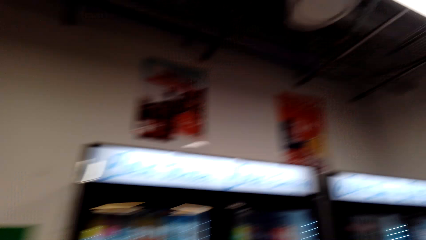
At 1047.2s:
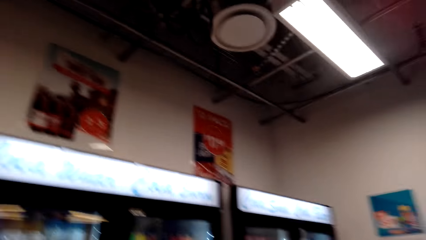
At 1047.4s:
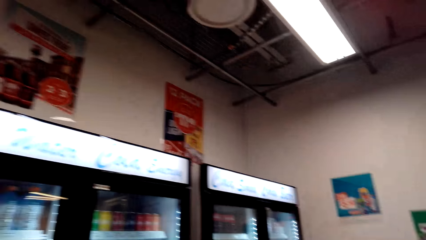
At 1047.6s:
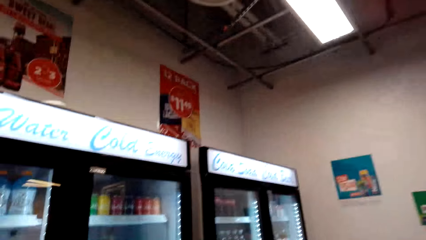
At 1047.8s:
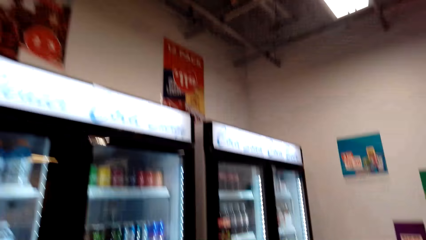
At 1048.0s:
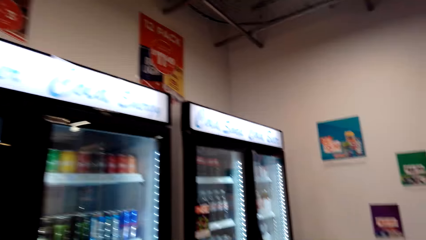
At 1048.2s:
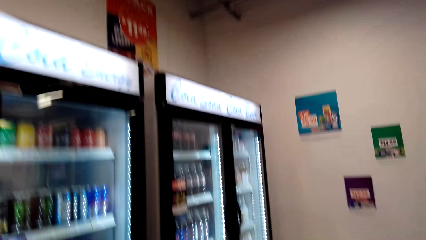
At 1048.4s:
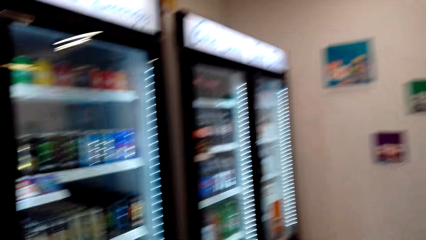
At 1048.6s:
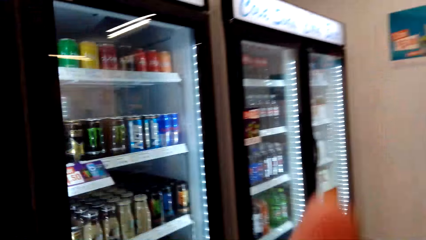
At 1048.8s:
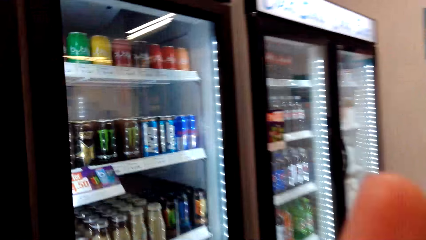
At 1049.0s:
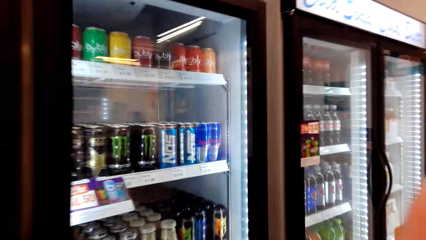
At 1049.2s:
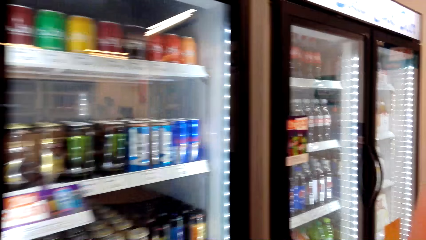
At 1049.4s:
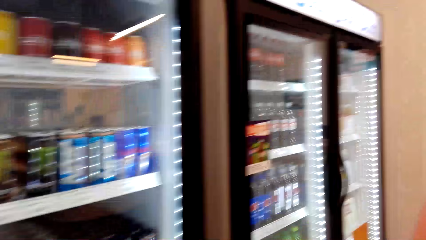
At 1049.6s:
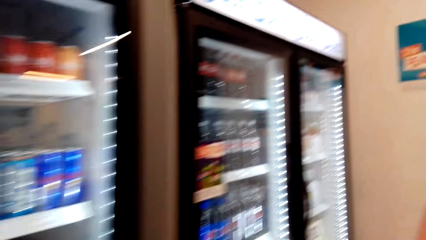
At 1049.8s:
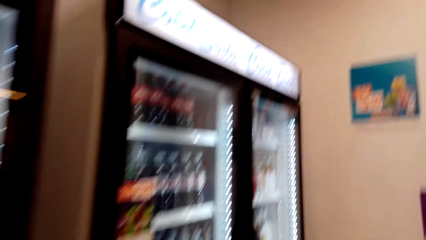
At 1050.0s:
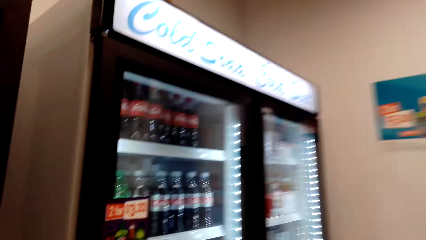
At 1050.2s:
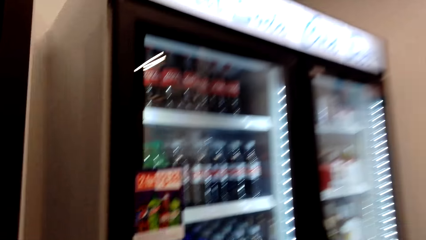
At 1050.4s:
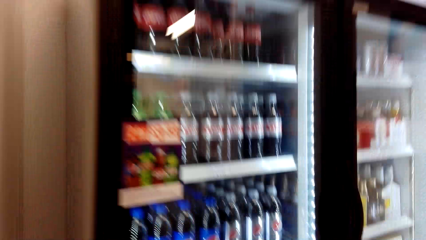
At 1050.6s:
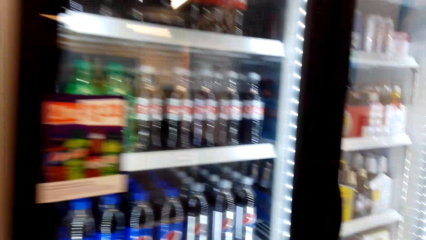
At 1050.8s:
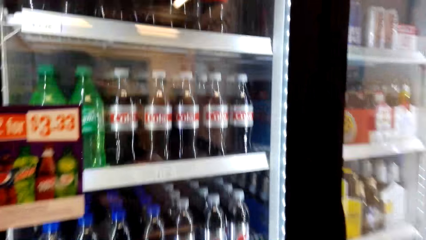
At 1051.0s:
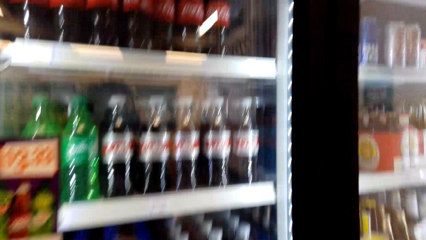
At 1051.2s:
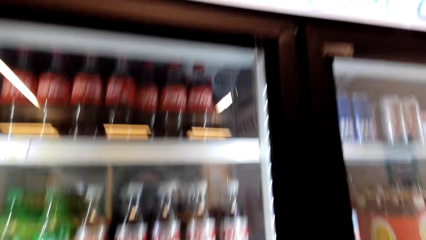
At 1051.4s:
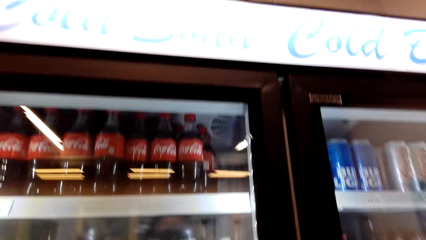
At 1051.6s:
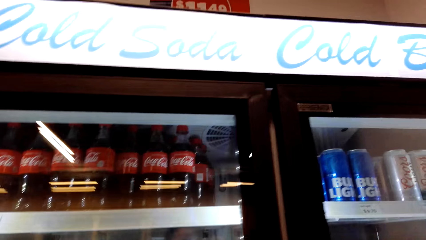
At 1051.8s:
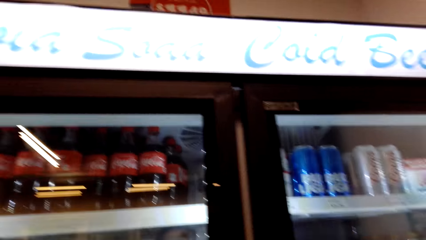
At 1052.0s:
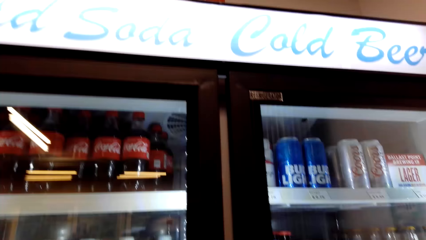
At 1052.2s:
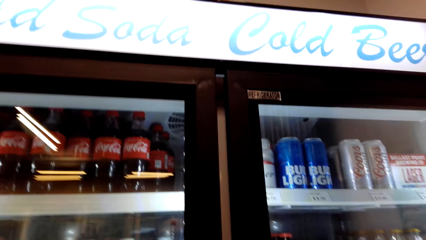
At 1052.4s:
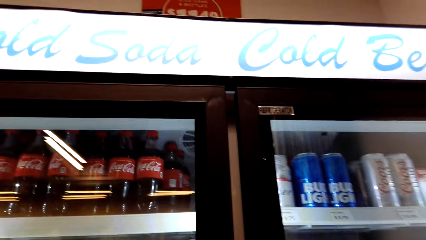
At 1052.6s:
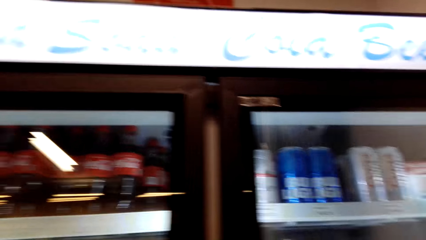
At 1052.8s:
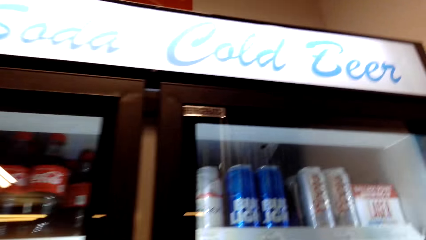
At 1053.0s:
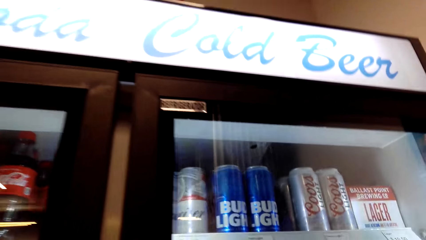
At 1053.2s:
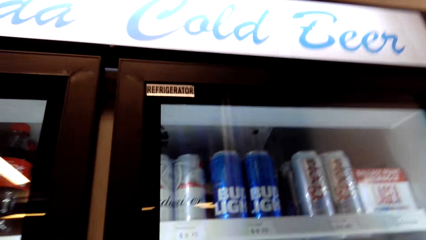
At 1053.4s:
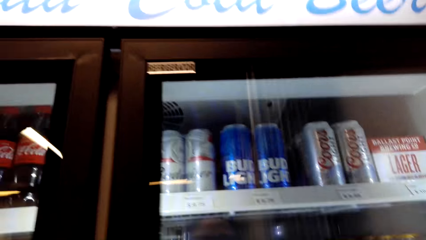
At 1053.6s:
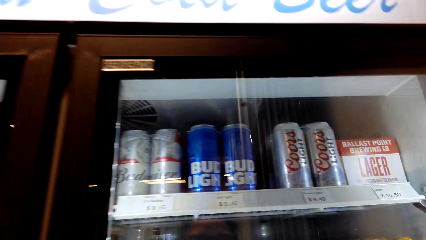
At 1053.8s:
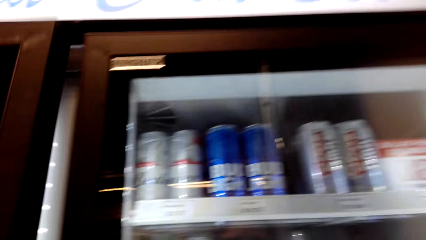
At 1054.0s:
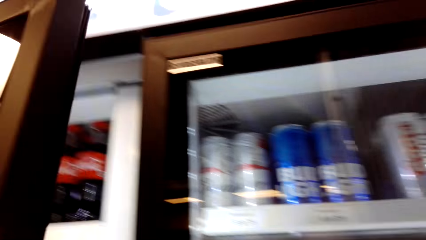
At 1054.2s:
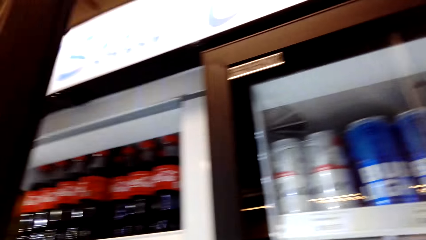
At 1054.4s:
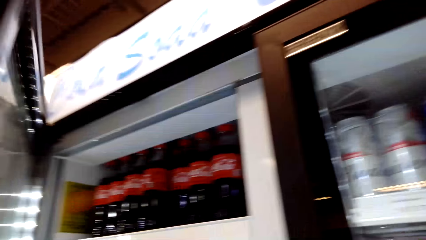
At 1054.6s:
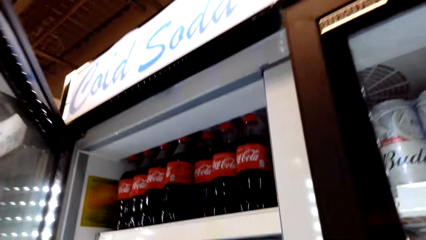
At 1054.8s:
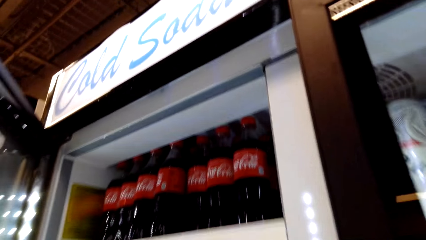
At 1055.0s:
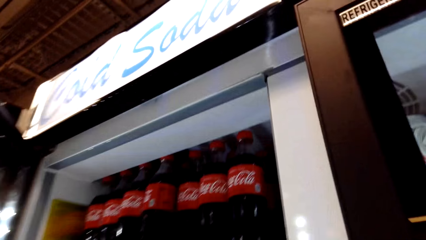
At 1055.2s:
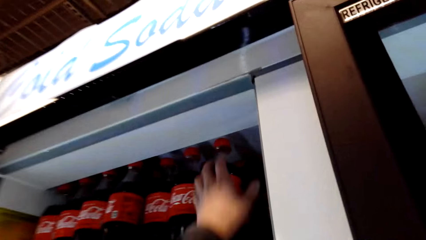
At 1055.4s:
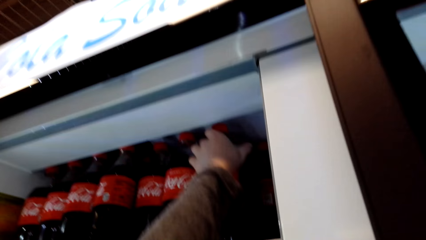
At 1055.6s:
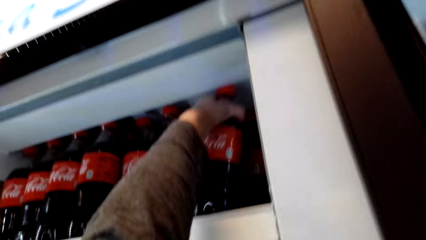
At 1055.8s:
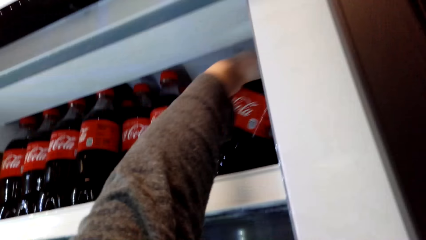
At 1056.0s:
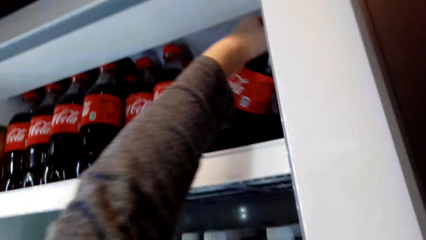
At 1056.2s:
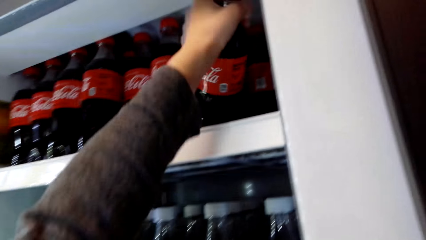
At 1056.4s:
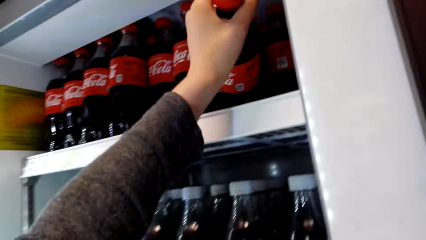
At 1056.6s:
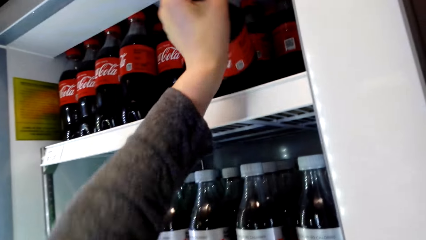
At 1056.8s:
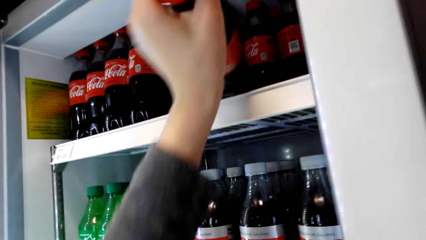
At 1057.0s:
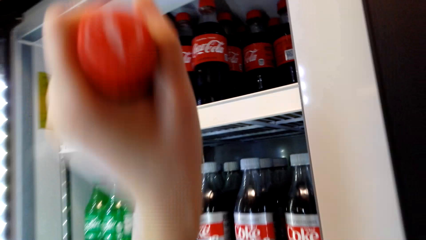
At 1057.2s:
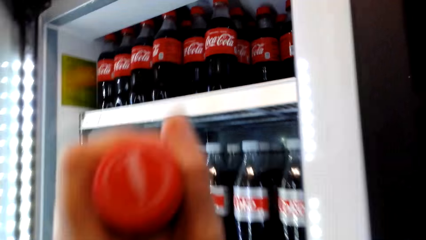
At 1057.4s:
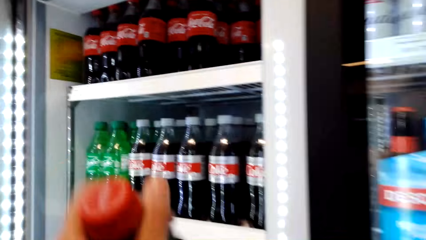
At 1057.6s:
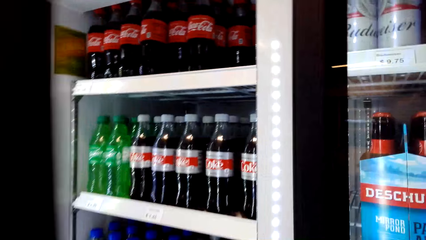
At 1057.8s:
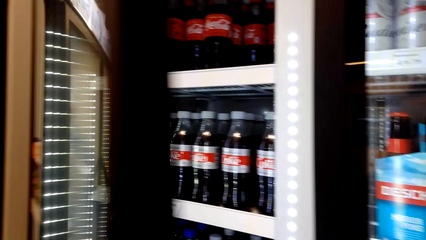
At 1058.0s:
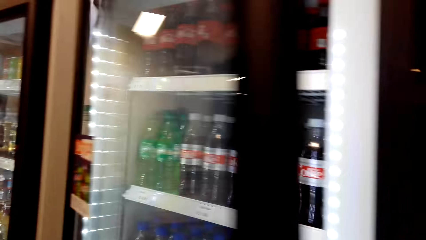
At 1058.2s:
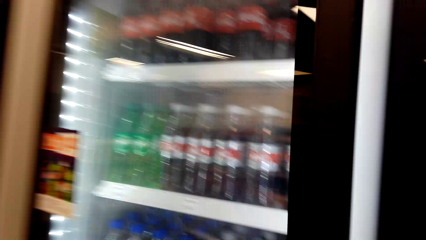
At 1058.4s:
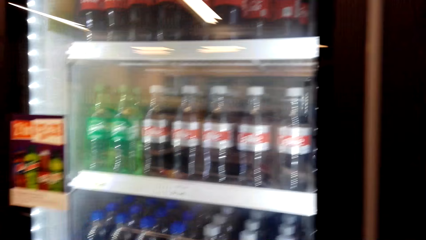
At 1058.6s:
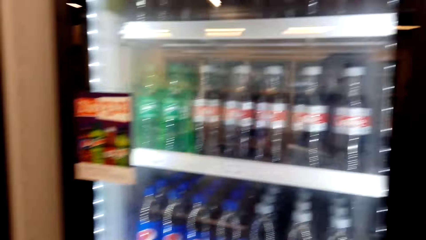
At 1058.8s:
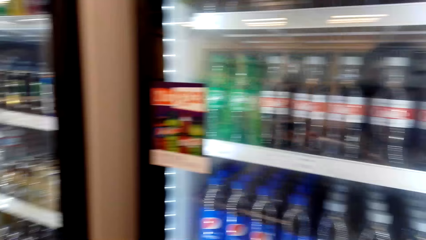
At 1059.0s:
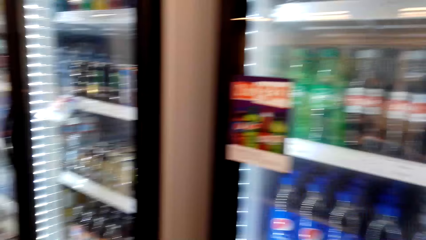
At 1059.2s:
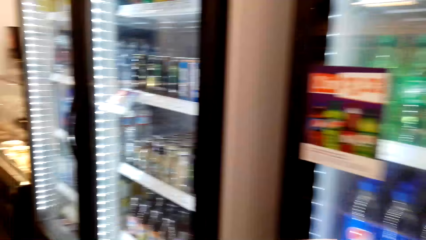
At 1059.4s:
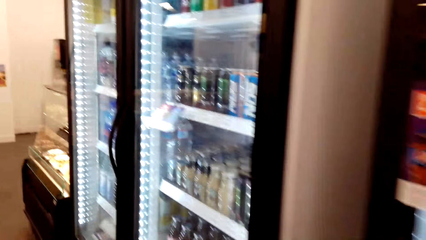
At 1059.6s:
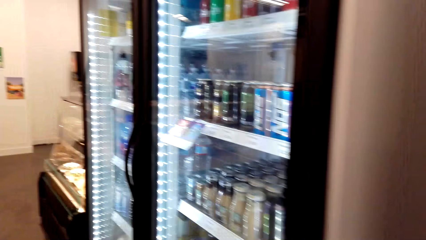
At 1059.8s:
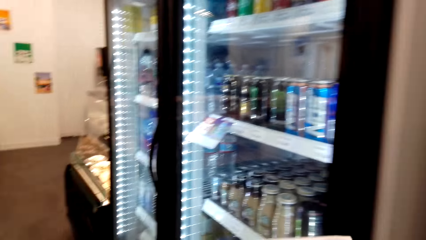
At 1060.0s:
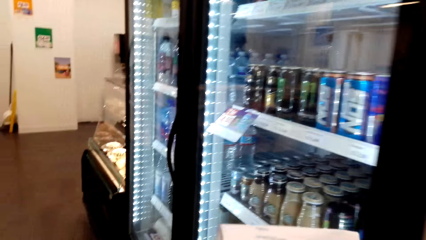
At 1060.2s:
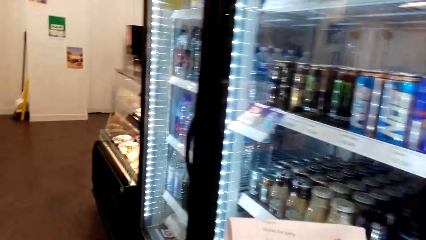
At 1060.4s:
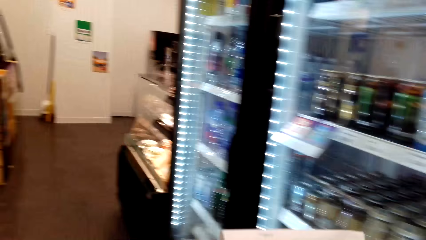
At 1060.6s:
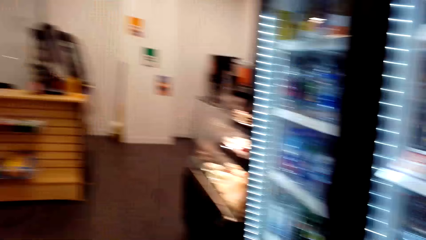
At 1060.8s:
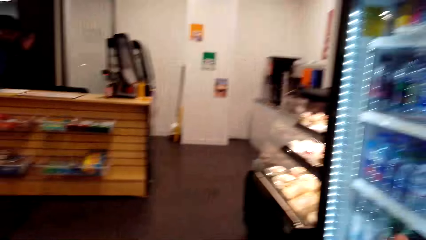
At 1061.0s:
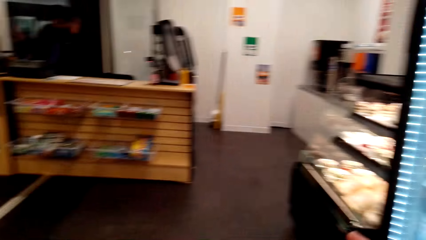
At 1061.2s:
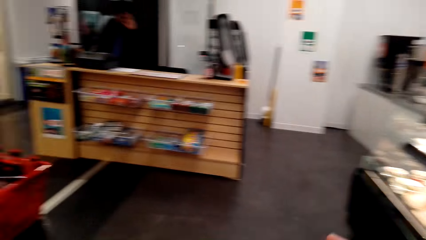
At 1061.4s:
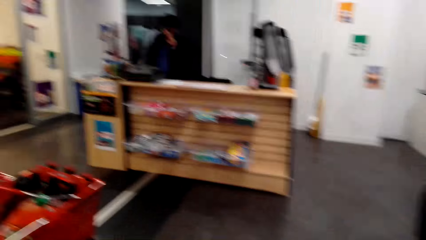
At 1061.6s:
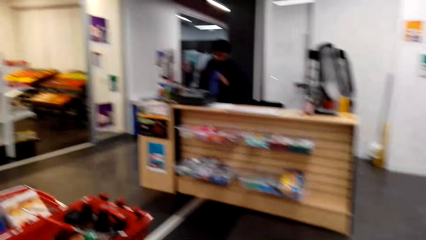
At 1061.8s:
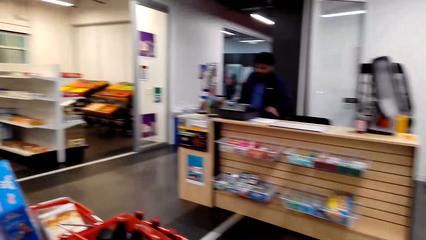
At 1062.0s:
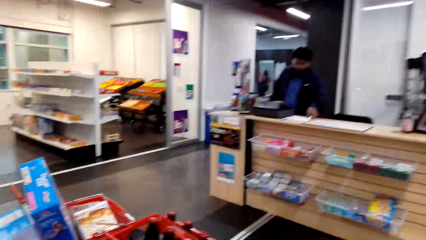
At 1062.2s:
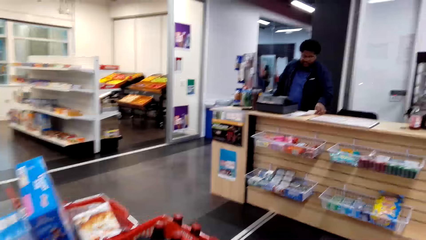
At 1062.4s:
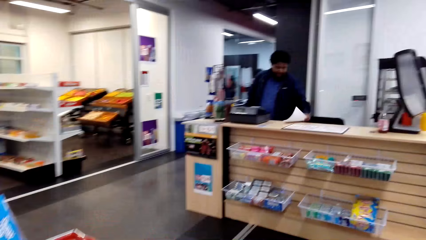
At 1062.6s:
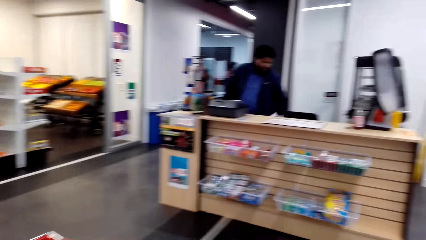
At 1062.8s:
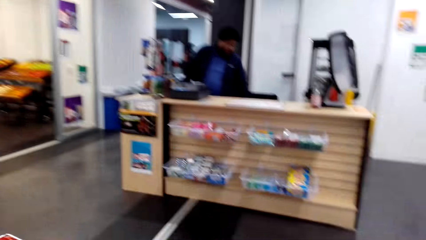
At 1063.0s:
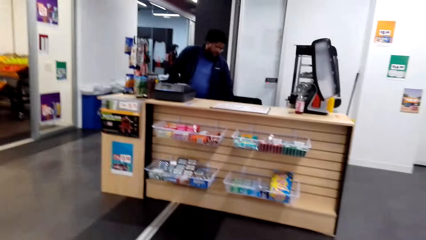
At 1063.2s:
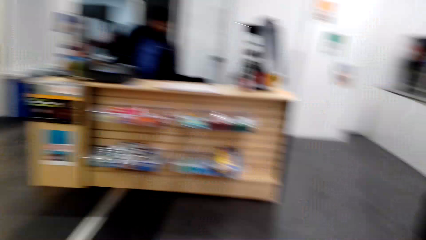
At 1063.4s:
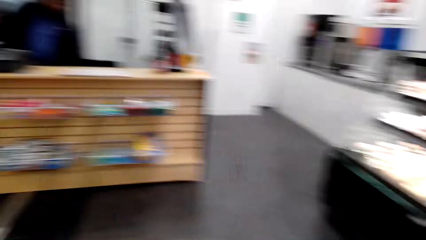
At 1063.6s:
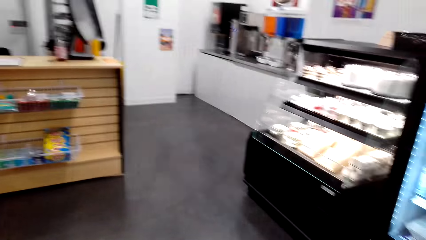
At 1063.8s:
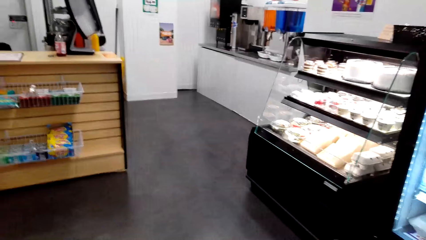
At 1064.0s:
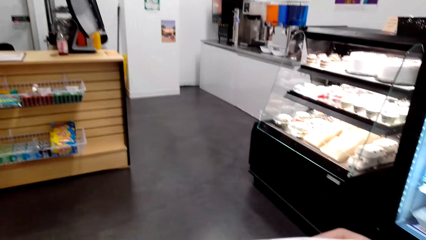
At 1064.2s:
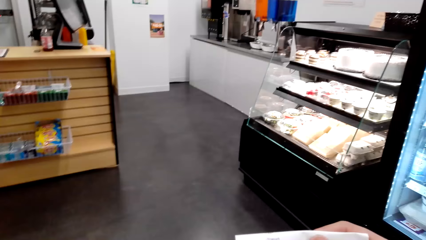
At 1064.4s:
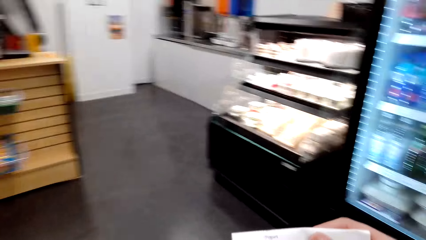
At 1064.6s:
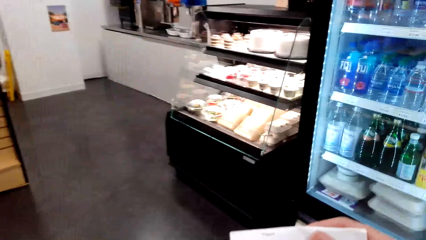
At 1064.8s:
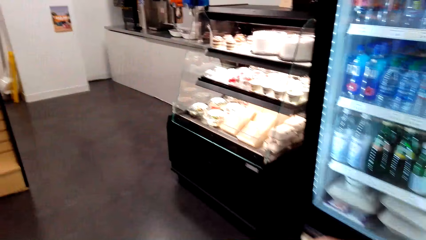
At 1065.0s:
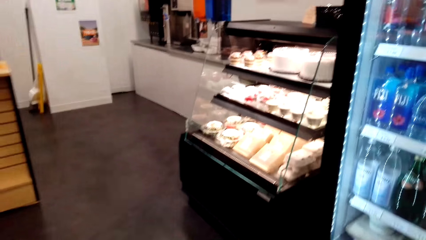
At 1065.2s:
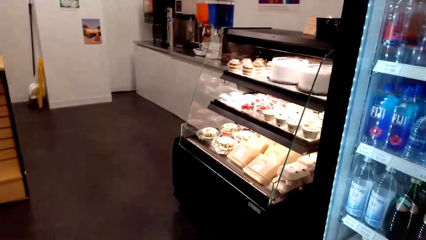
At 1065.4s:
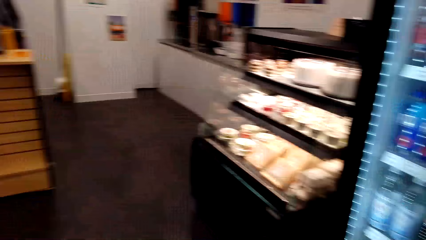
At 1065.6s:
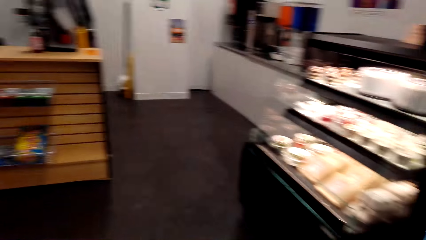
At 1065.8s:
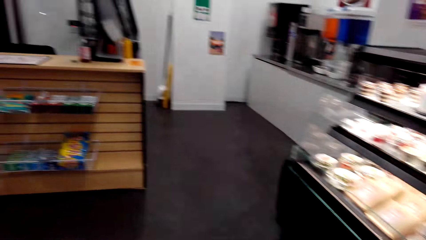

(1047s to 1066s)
The camera wearer looks at the refrigerator. They look around. They open the fridge door. They pick up a bottle of soda or drink from the refrigerator. They close the fridge door. They walk in the supermarket. They put the drink in the shopping basket. They walk in the supermarket.
